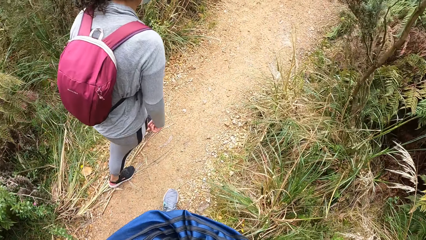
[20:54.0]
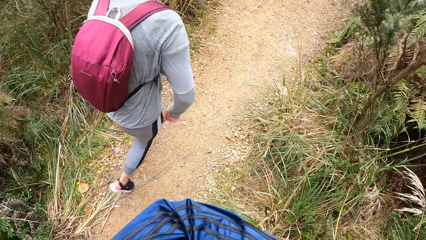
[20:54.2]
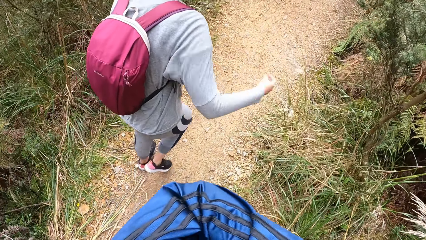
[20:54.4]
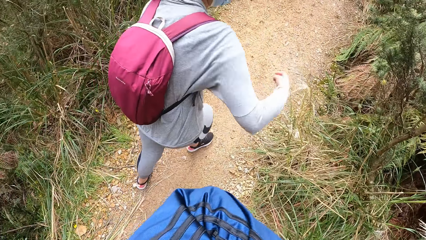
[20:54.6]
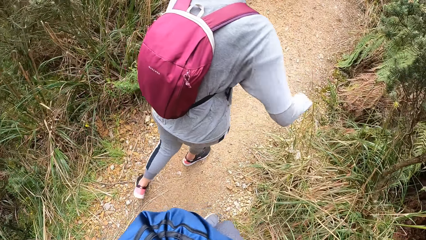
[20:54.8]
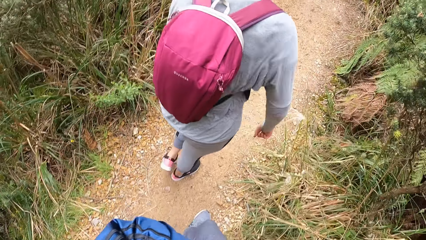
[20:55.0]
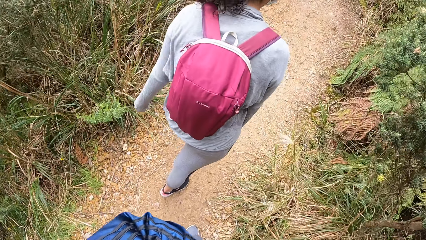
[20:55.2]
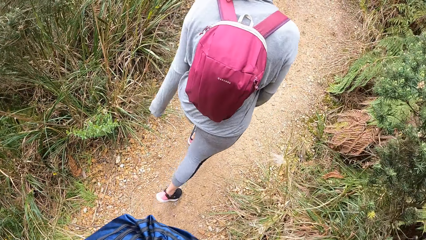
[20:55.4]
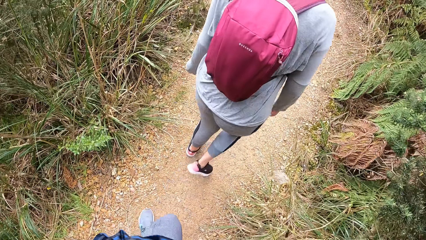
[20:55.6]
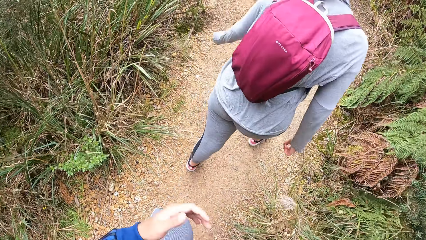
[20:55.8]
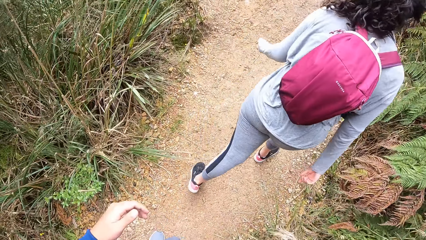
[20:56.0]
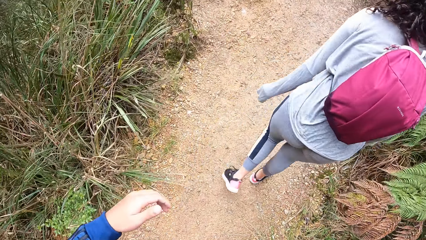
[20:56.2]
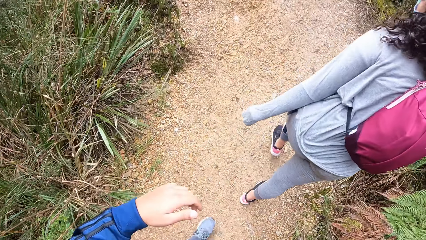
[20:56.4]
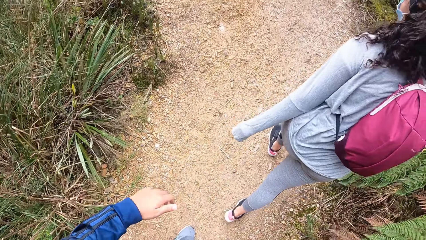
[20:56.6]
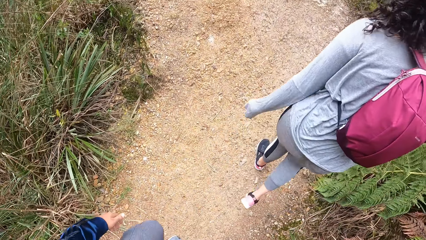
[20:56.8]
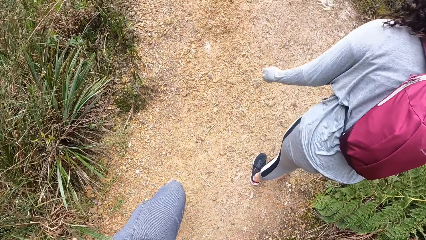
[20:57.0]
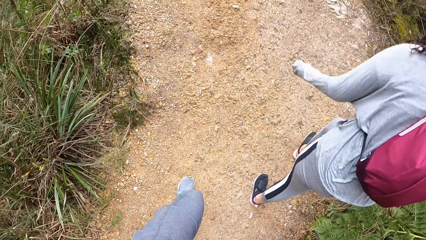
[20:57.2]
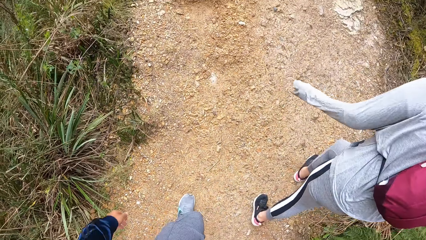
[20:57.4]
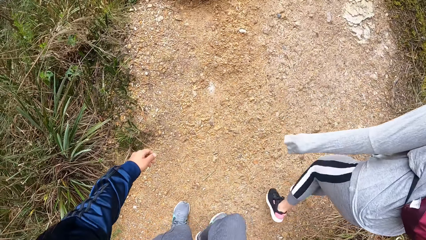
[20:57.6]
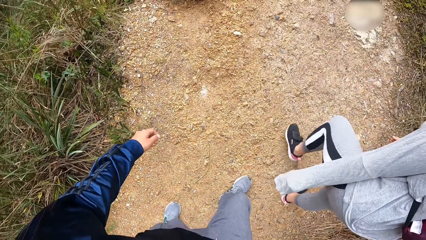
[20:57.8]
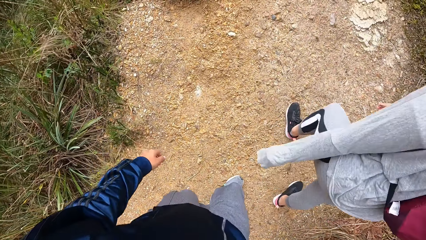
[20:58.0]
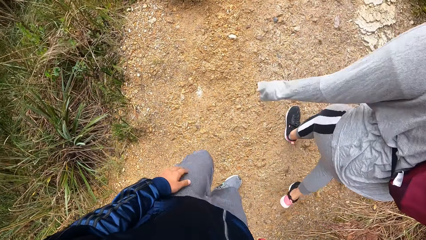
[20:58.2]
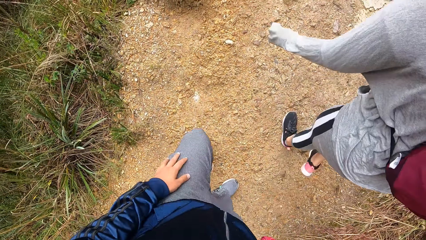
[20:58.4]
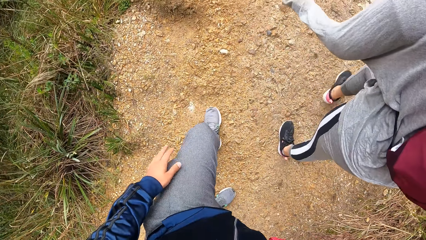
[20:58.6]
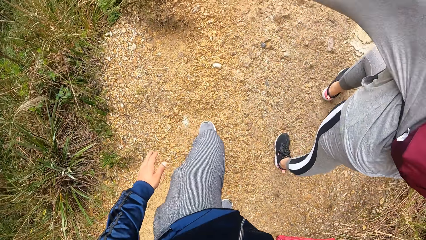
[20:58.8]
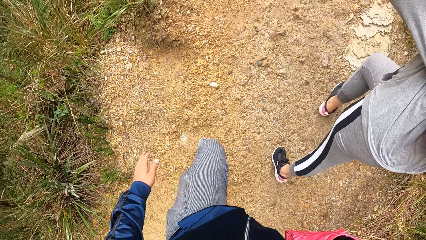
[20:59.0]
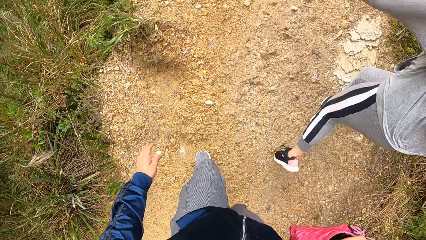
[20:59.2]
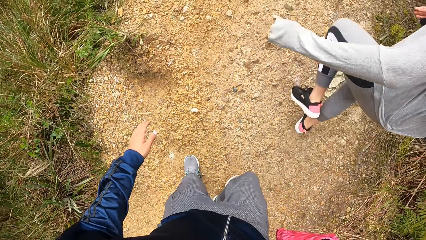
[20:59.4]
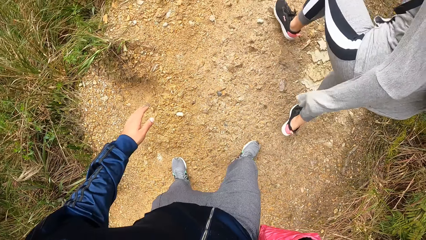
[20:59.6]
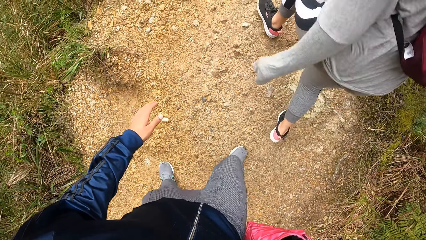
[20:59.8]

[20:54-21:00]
The camera wearer puts her left hand in the bag.

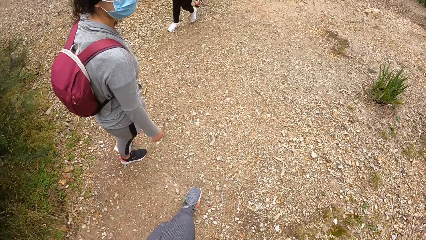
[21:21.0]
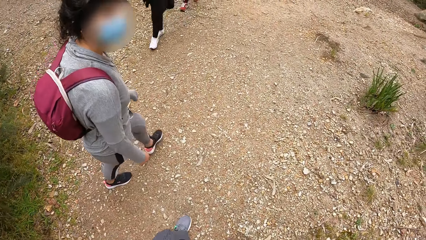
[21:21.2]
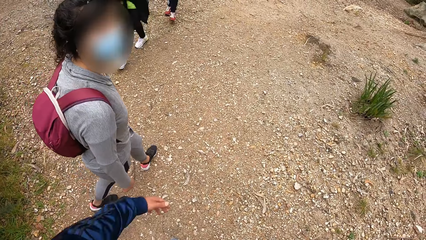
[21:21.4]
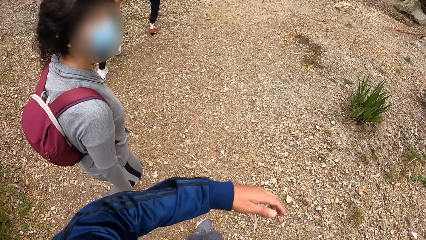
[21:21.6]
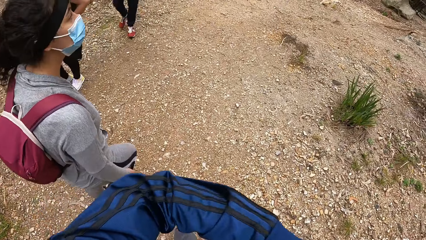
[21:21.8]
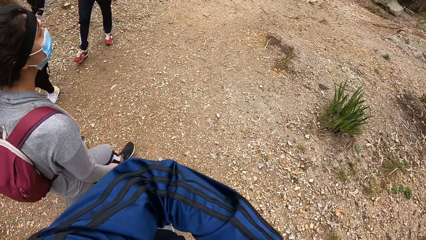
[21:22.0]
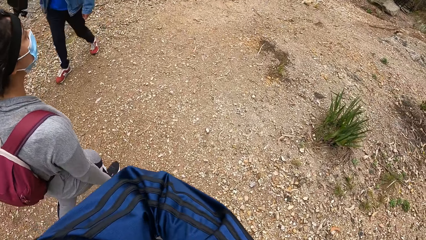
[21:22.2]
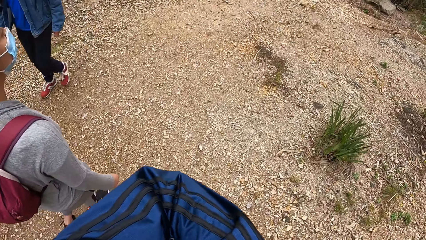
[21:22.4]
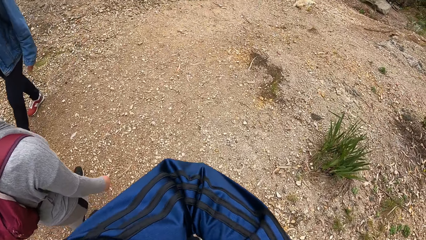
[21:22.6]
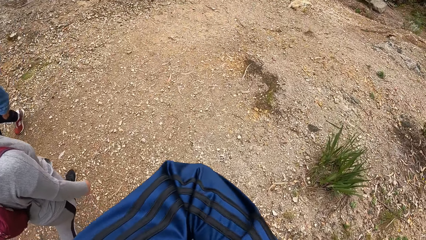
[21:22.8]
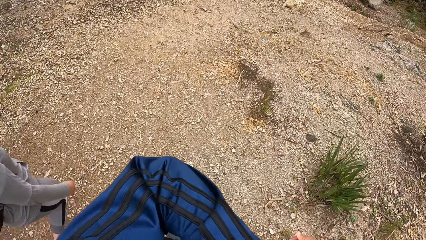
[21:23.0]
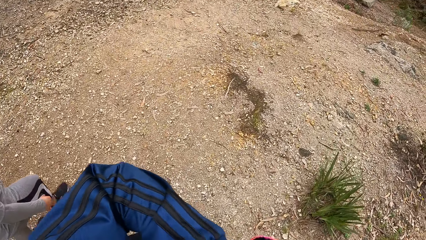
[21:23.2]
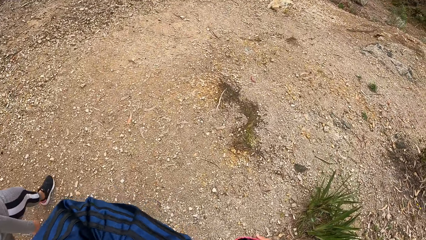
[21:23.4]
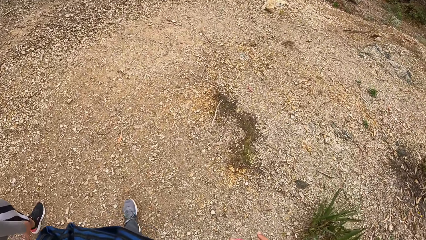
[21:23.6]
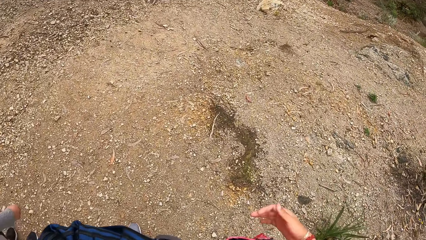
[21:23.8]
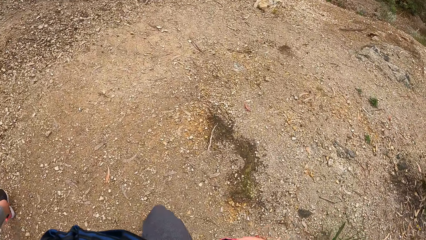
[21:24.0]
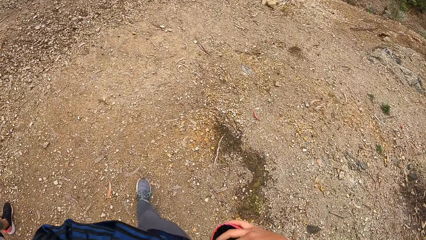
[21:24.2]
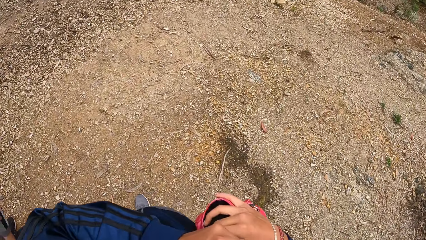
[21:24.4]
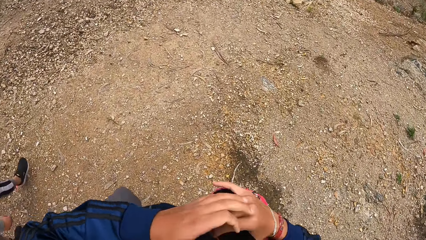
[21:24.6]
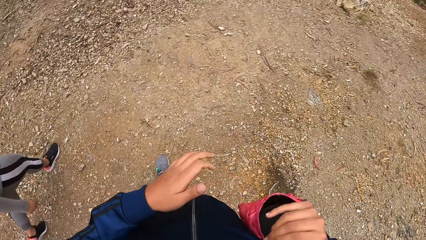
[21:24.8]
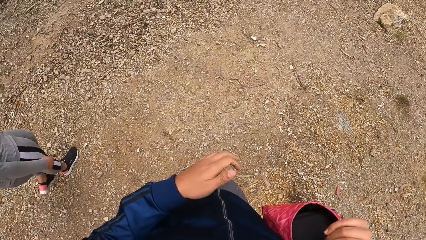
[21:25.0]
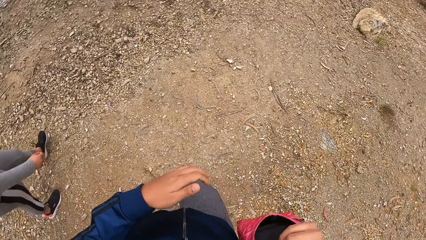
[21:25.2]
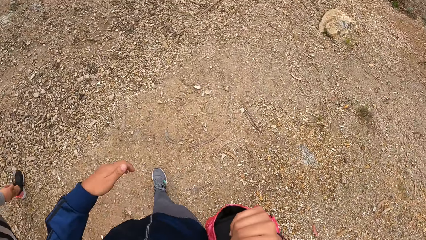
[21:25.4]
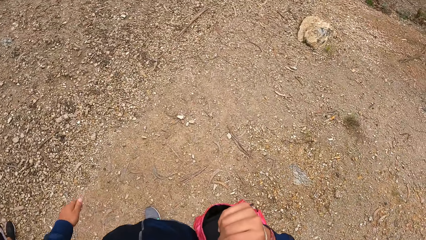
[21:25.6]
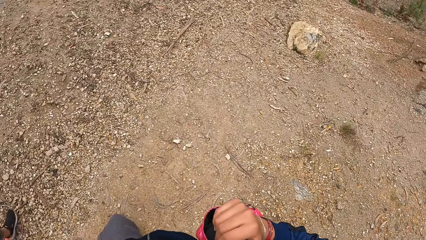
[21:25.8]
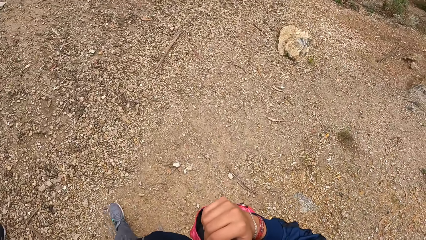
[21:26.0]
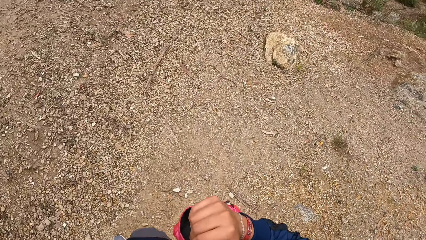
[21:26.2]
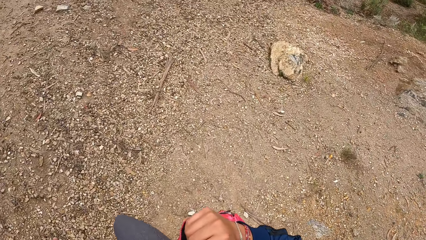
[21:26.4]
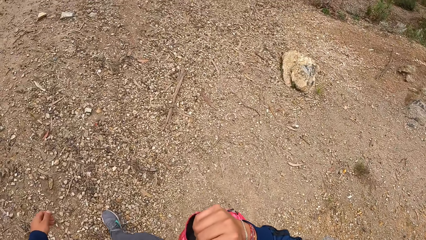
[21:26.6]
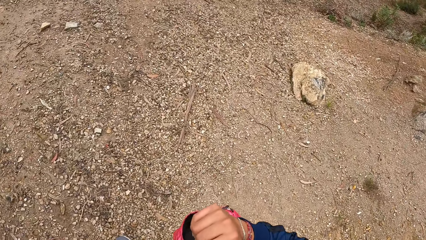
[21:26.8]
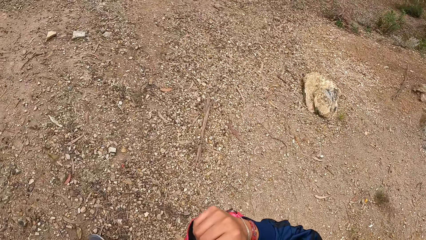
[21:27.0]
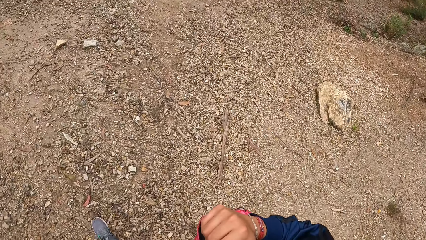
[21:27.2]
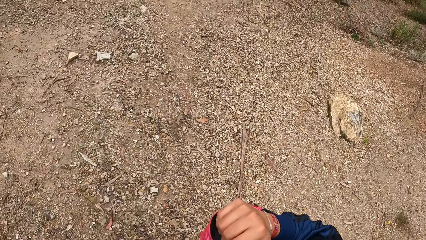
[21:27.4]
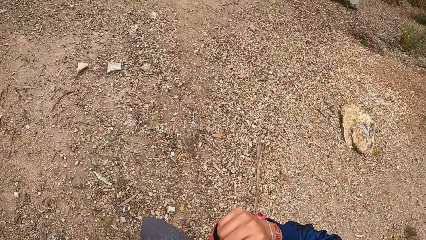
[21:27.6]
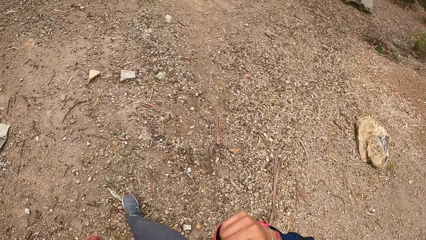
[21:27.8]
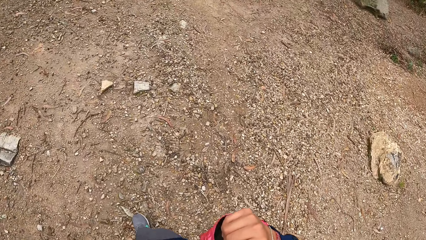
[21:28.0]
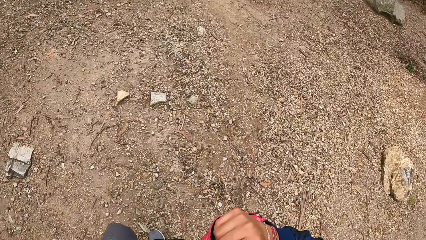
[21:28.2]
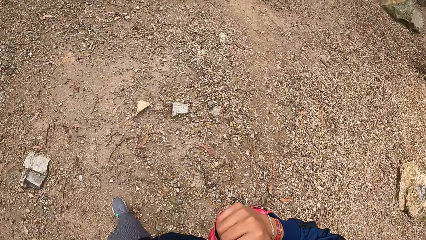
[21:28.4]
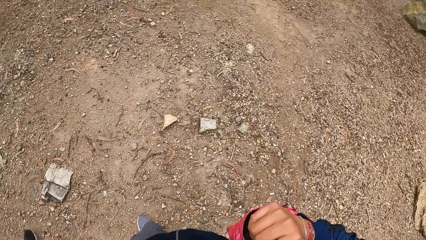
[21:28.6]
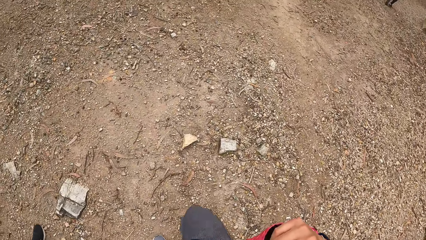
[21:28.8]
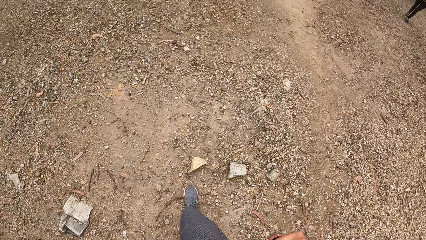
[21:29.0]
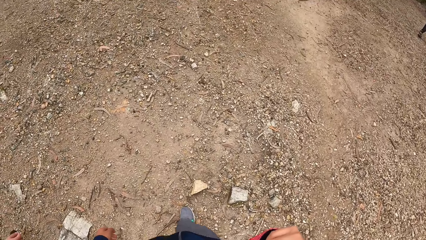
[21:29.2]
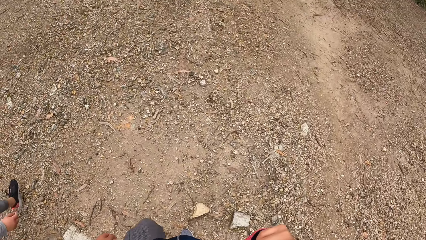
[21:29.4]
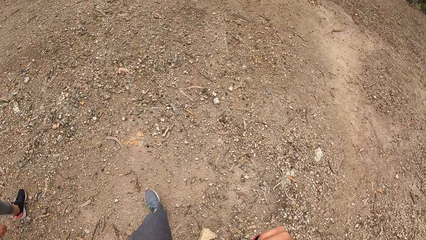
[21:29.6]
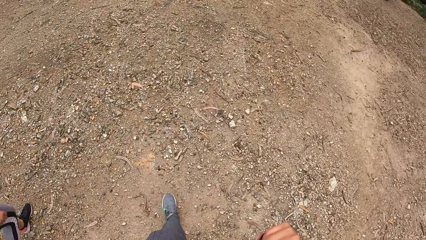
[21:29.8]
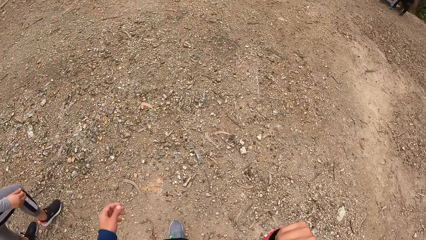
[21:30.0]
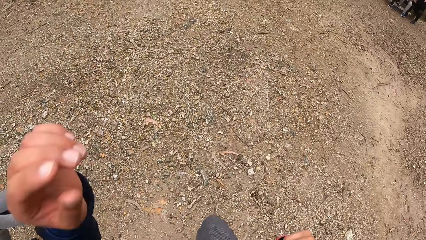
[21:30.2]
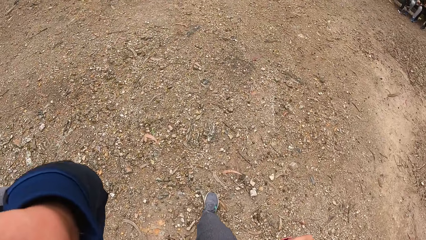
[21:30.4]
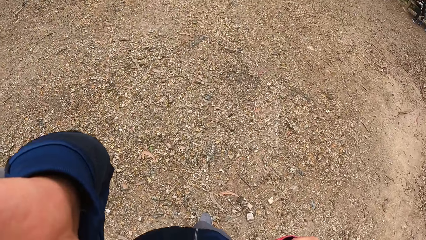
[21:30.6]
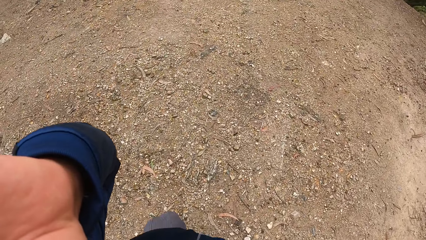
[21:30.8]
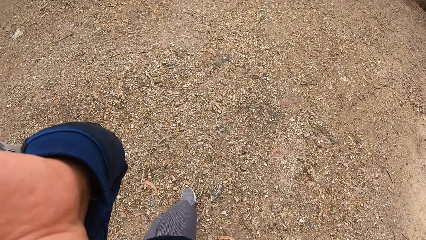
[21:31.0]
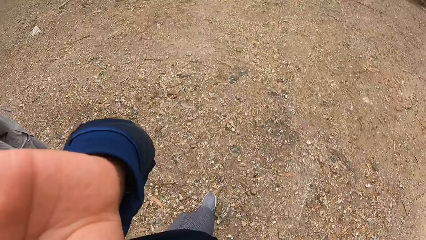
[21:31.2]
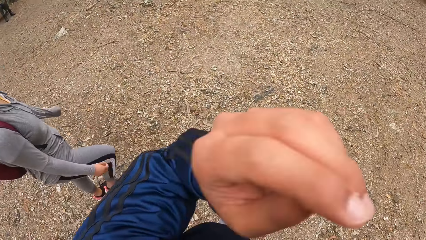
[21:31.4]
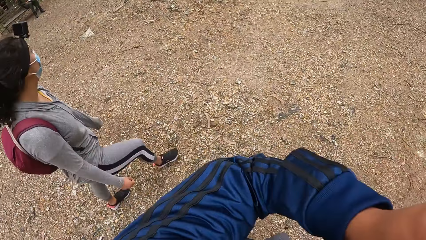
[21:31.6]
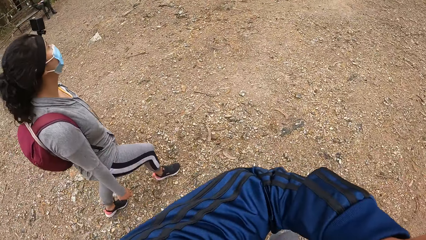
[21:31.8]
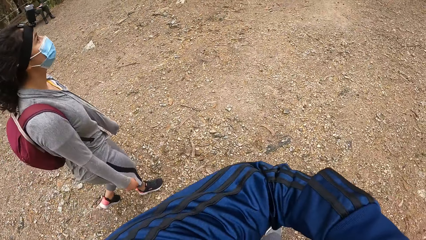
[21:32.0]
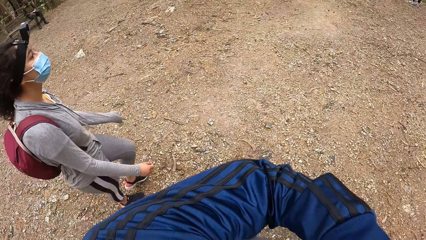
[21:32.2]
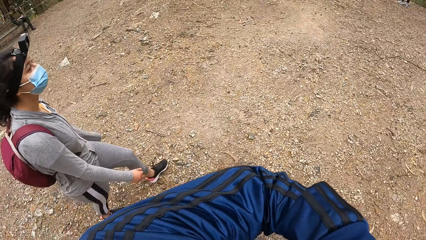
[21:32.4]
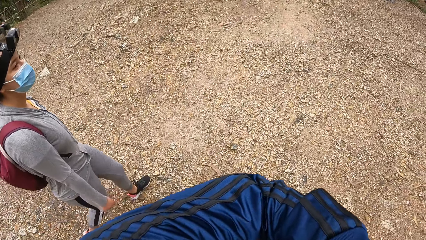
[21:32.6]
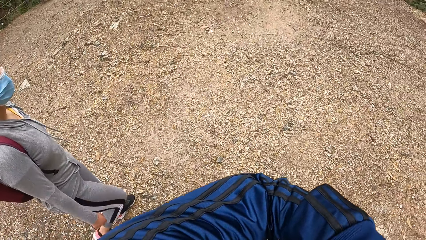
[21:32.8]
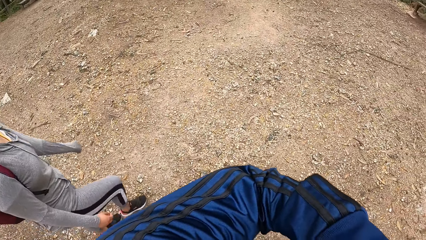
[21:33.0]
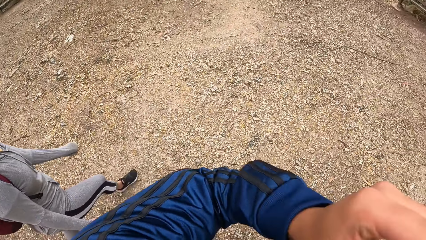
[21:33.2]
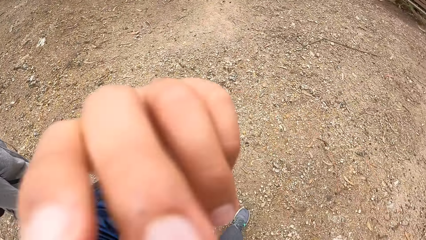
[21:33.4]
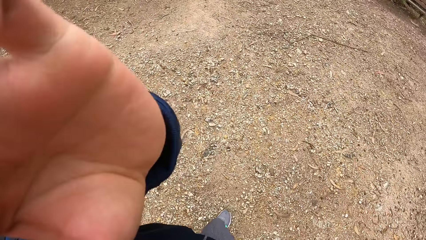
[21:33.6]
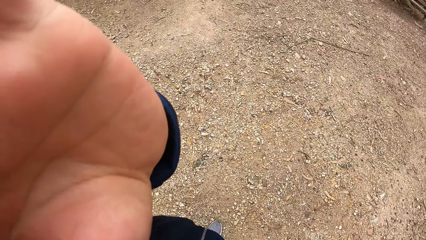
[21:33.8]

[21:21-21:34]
The camera wearer puts her left hand in the bag. She lifts her left hand up. She puts her left hand in the bag.
